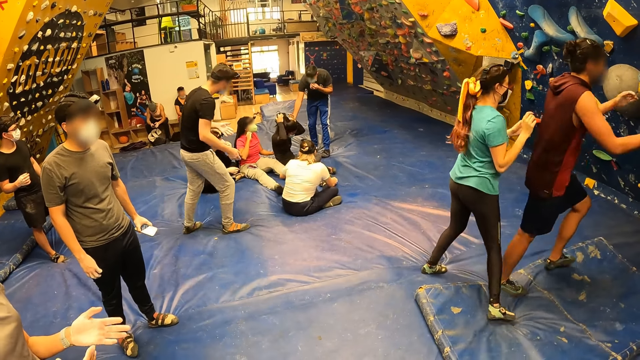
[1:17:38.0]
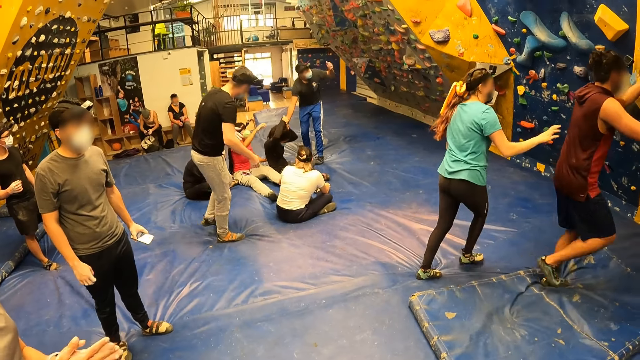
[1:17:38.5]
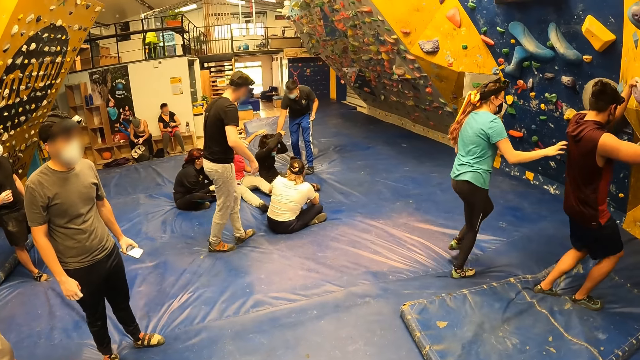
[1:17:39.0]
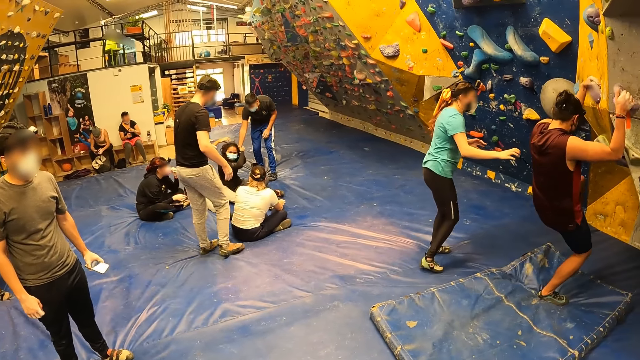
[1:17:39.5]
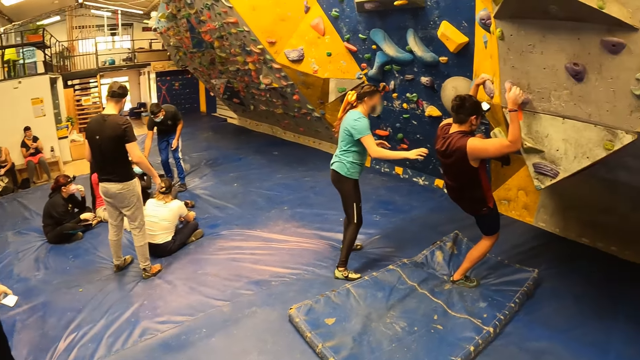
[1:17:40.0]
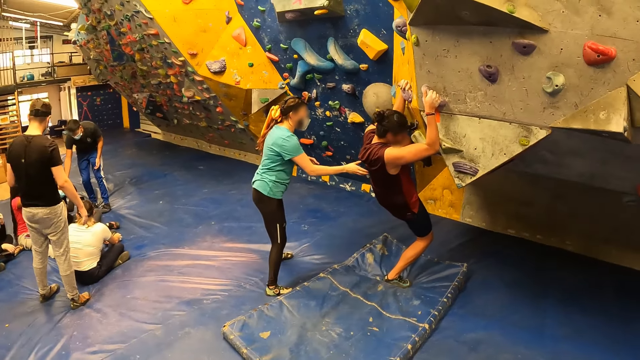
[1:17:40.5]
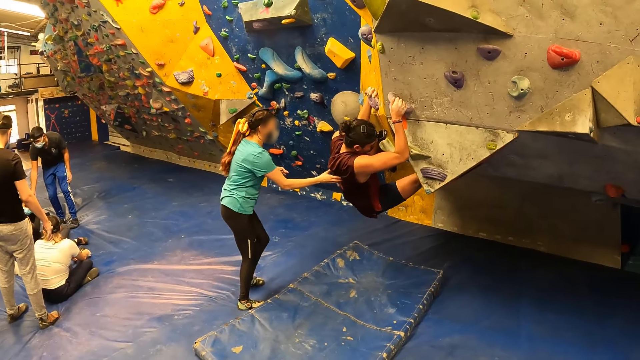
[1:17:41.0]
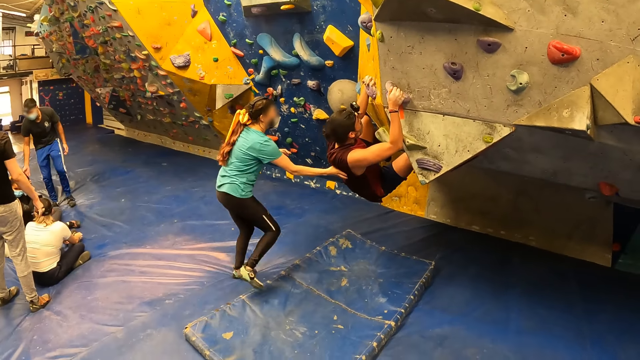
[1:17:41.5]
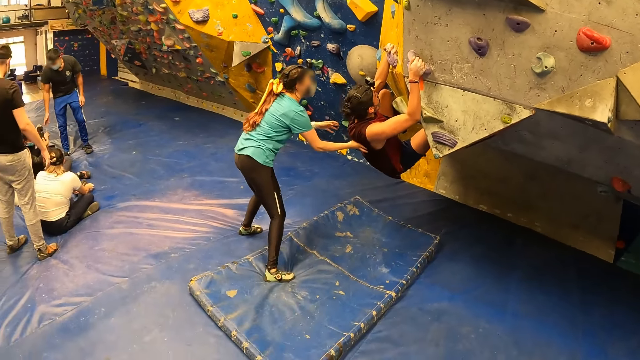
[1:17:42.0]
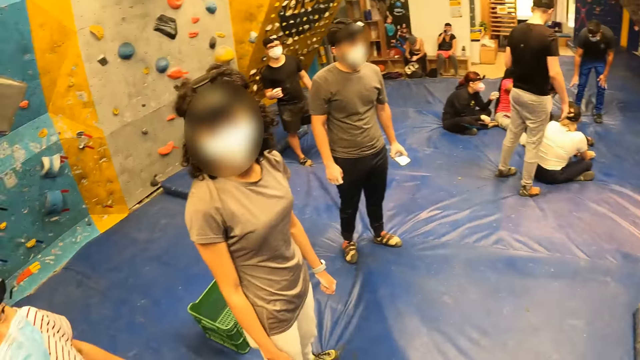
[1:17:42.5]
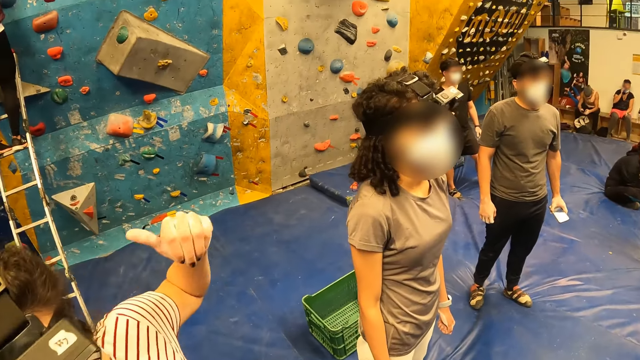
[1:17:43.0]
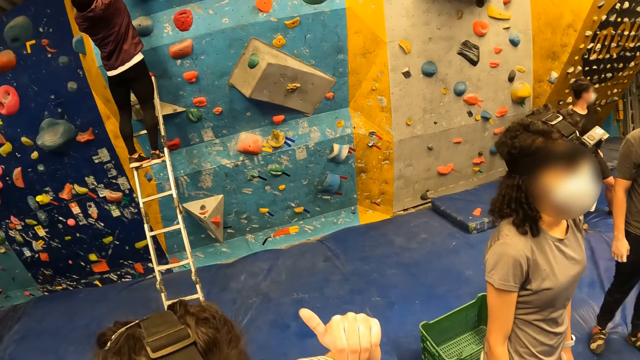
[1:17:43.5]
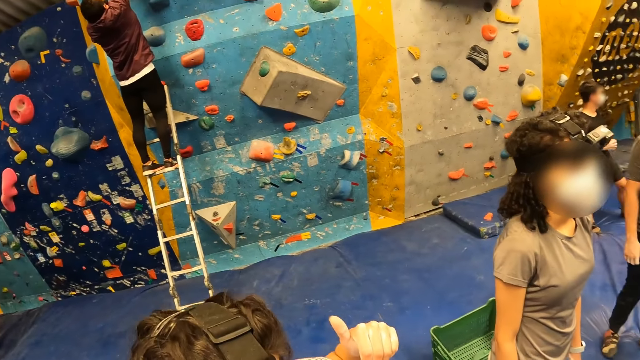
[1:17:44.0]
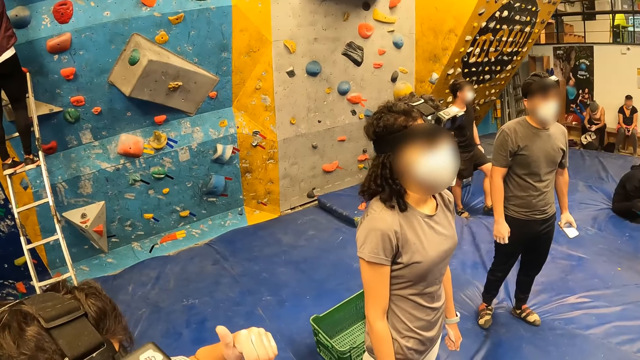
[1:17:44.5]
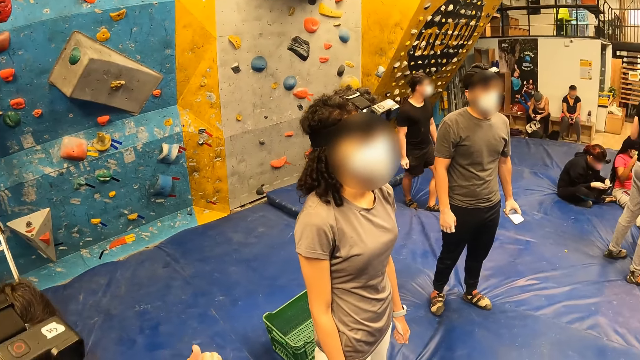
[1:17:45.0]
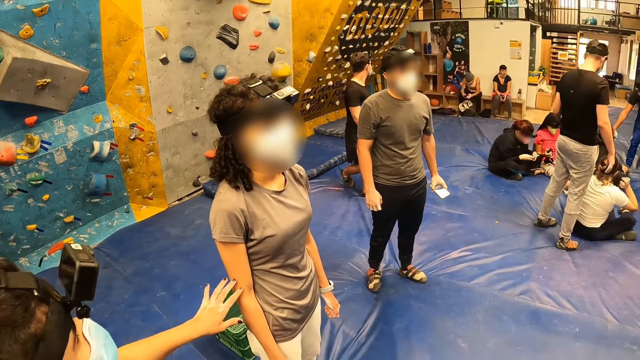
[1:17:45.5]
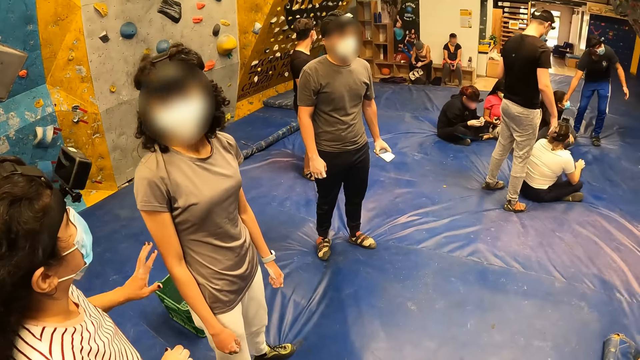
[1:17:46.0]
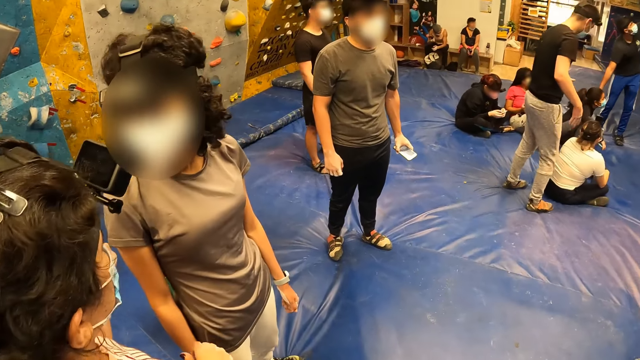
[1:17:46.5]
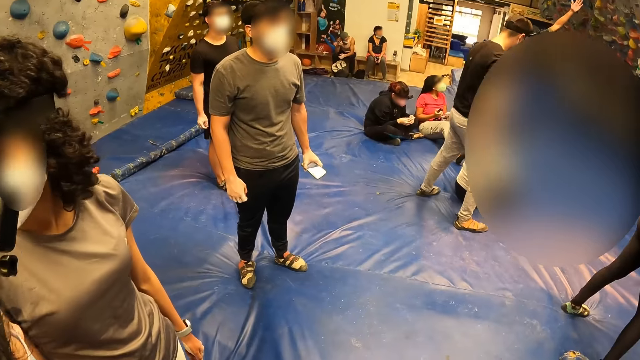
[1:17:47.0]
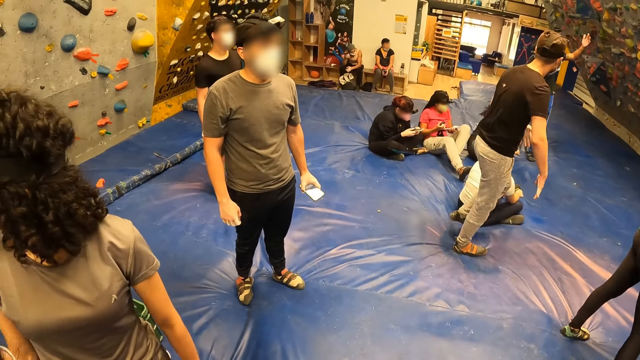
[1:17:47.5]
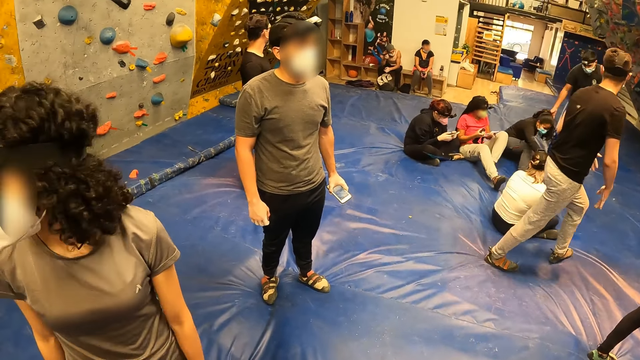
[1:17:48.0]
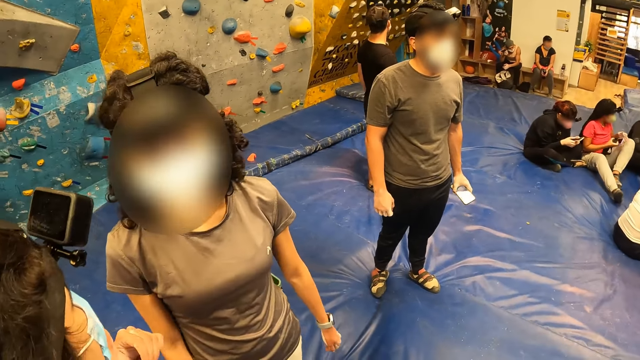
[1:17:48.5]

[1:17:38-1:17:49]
The man climbs the bouldering wall. A woman touches the man with her right hand. The camera wearer looks around. Another woman touches a different woman with her left hand.

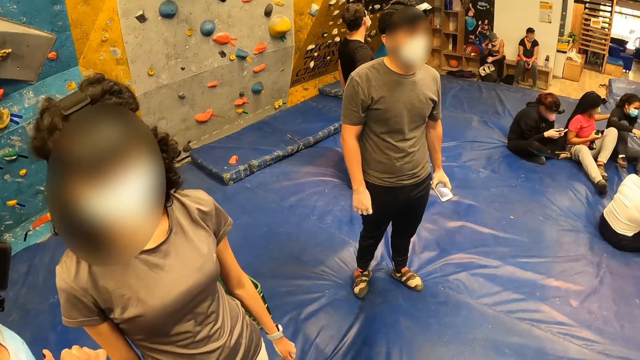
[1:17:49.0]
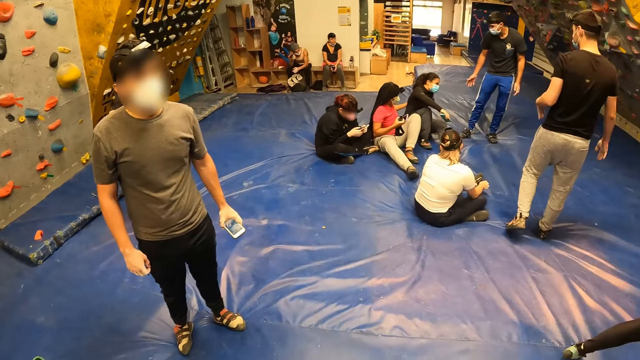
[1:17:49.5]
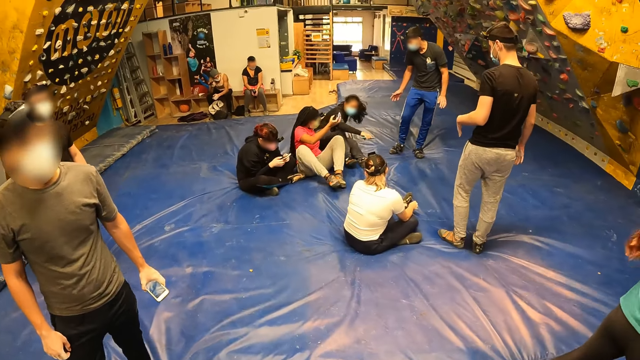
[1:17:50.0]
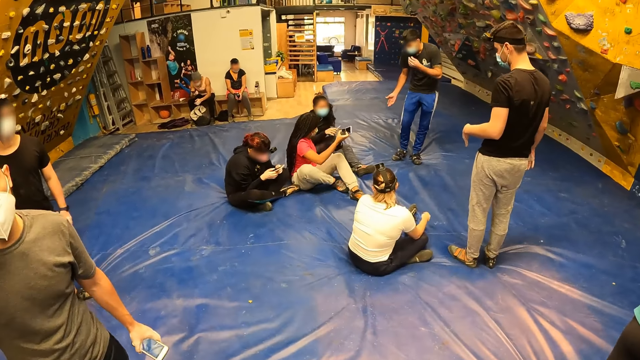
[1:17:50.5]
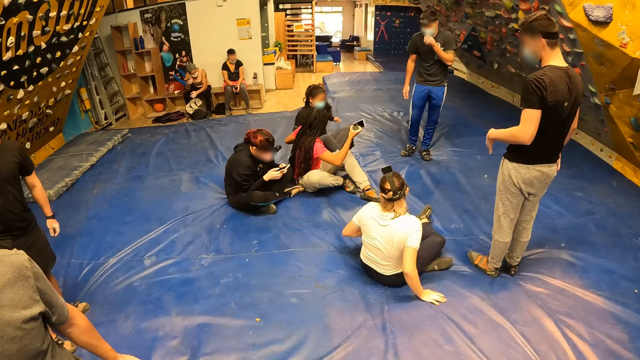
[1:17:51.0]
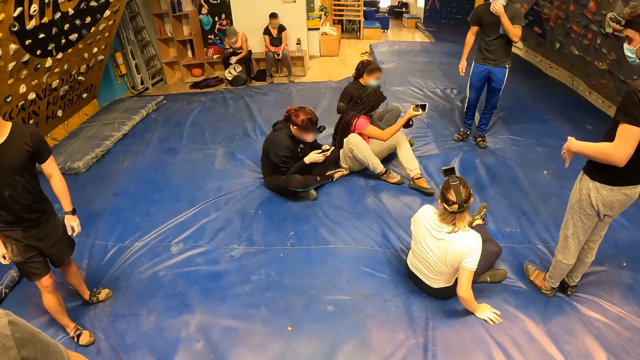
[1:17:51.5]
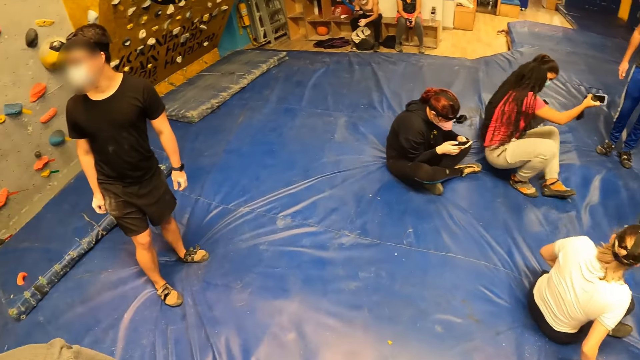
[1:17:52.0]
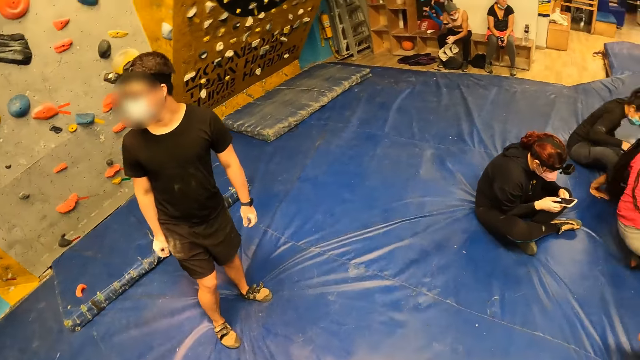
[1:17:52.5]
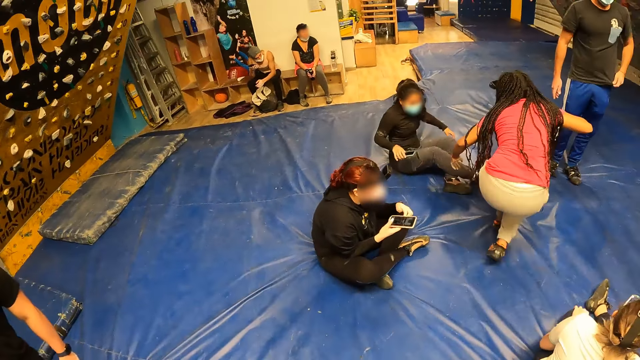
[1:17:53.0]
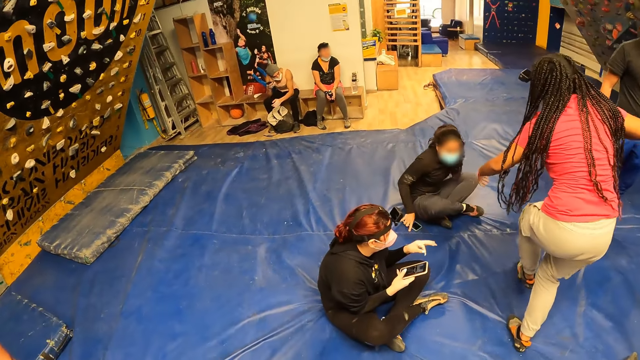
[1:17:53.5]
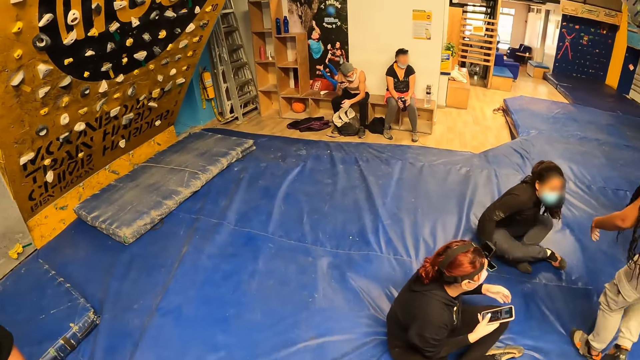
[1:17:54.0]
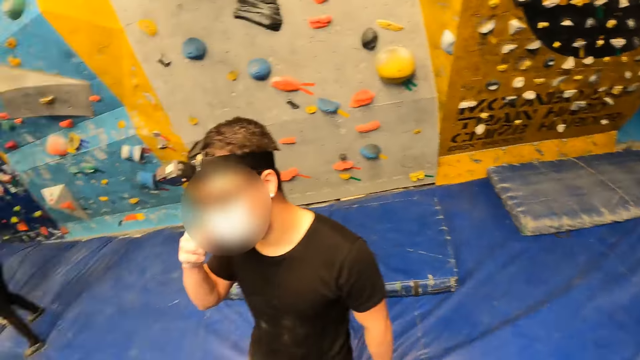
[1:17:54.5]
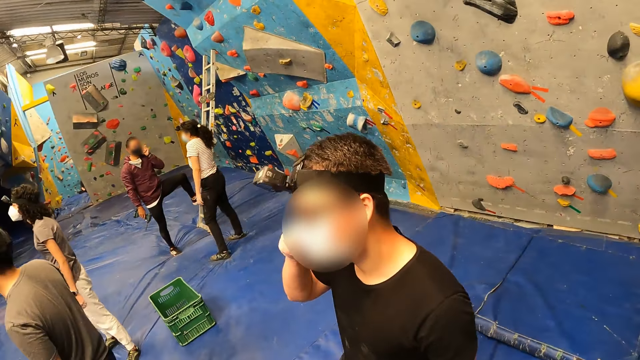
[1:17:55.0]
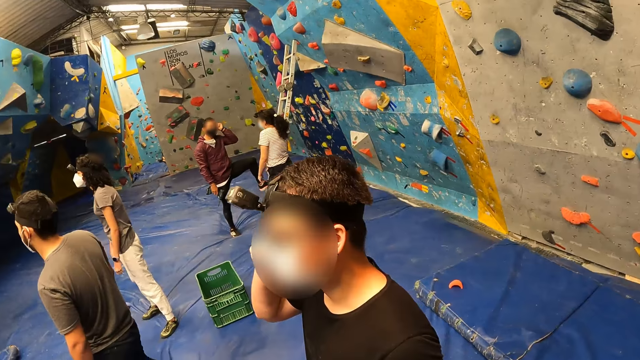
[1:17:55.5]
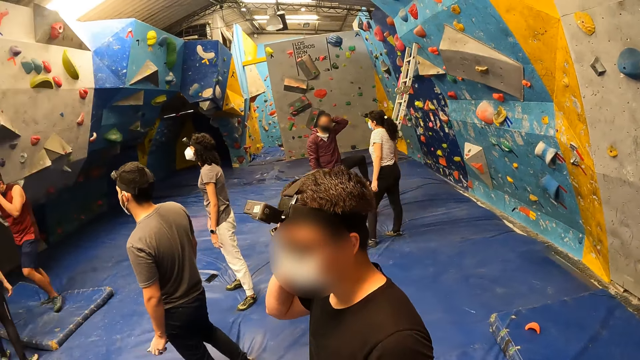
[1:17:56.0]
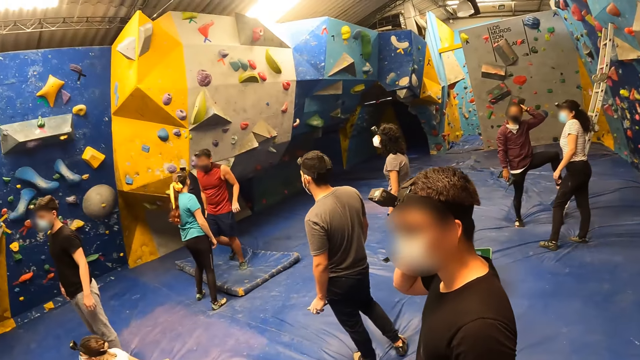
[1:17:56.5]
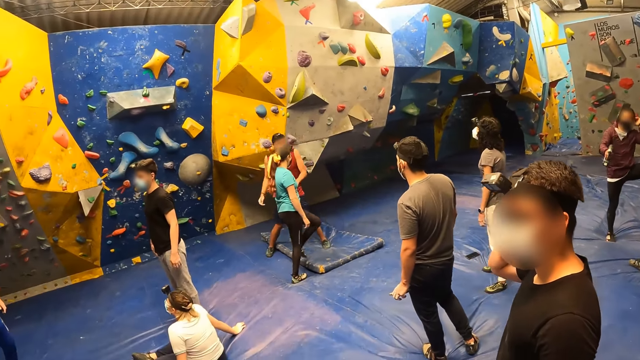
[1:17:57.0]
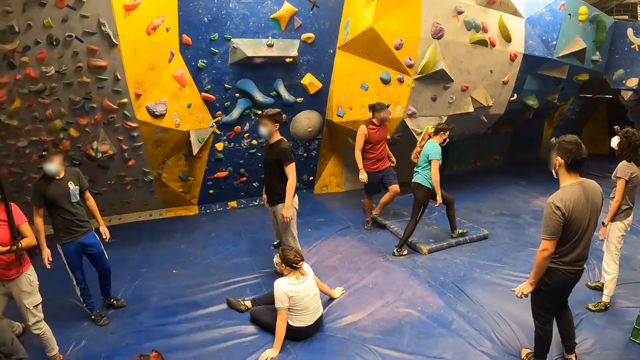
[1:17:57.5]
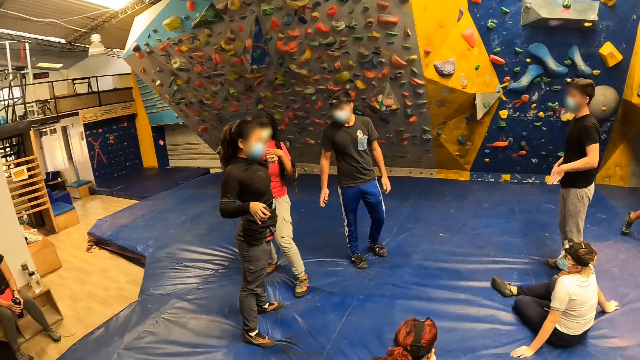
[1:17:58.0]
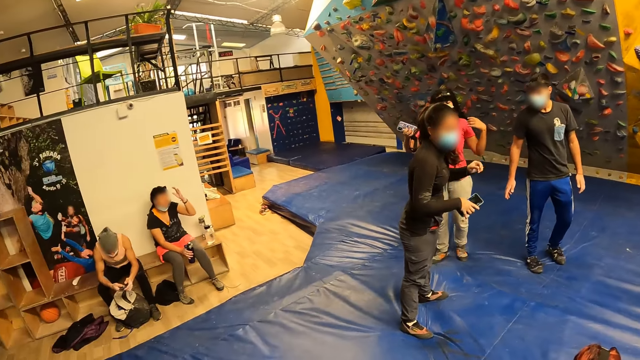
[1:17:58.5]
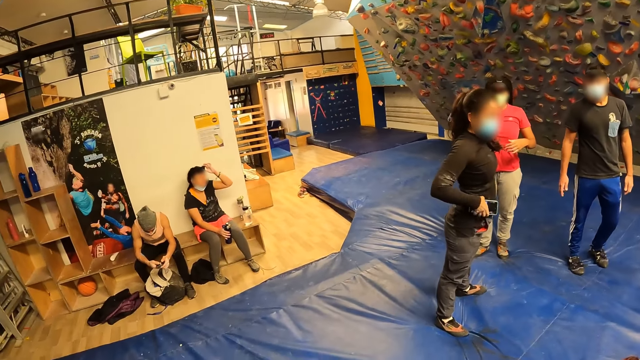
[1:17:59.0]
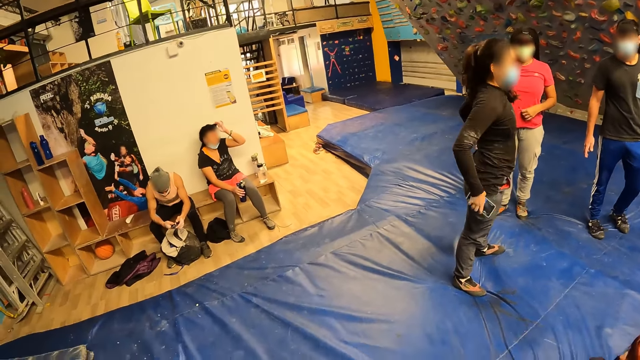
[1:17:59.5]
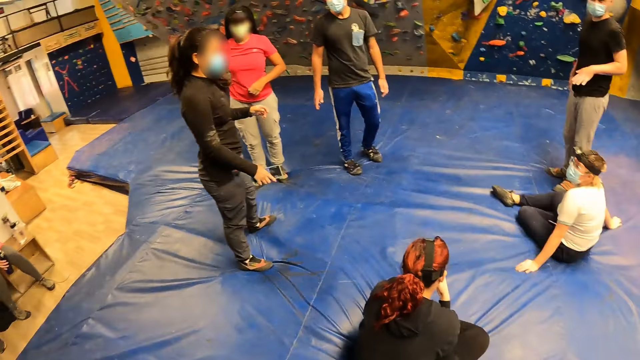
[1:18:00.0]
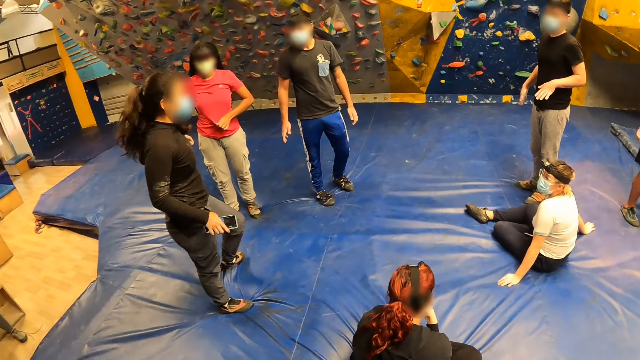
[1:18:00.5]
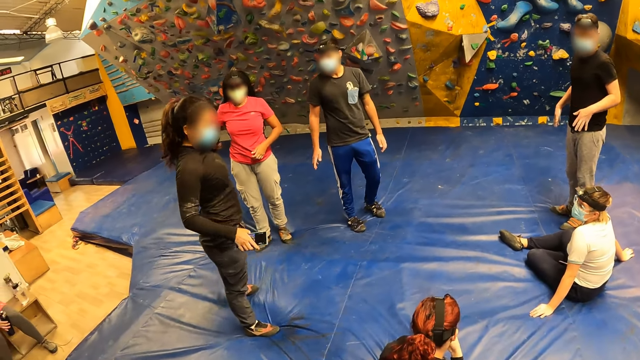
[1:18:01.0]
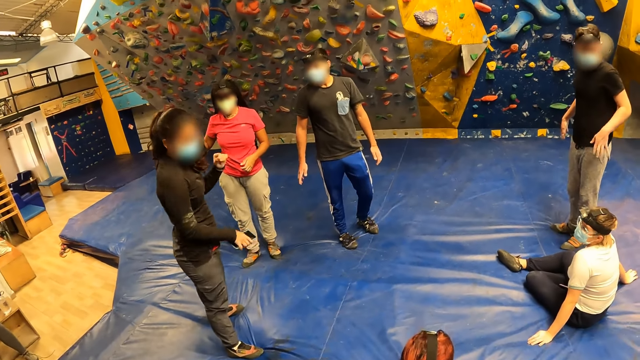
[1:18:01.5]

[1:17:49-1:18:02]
A man touches a facemask on his face with his left hand. Another man touches his face with his right hand. A woman holds a phone in her right hand.
